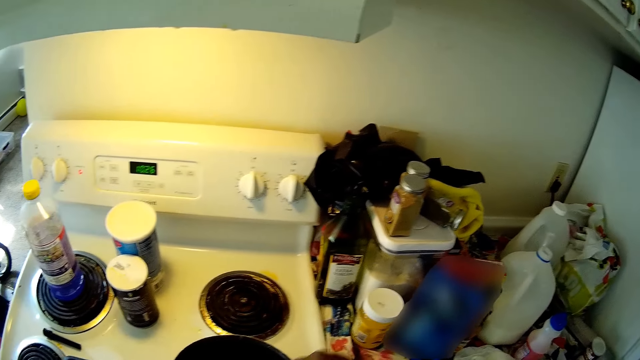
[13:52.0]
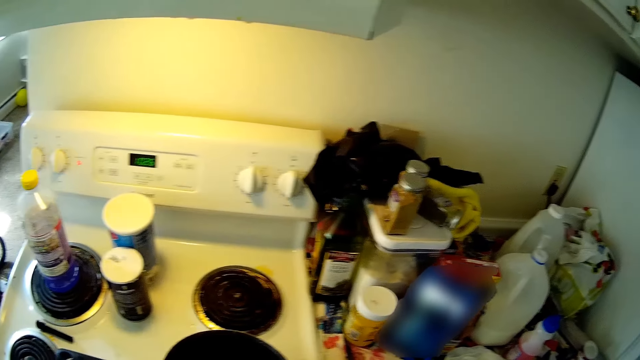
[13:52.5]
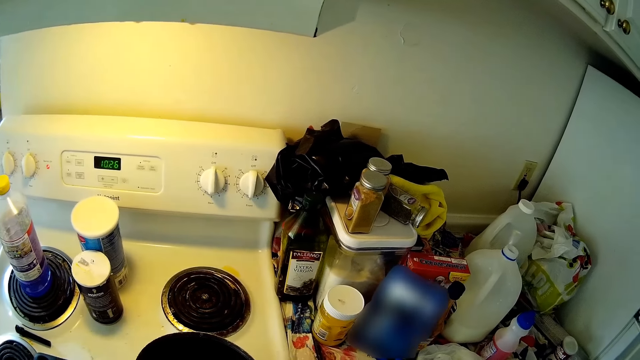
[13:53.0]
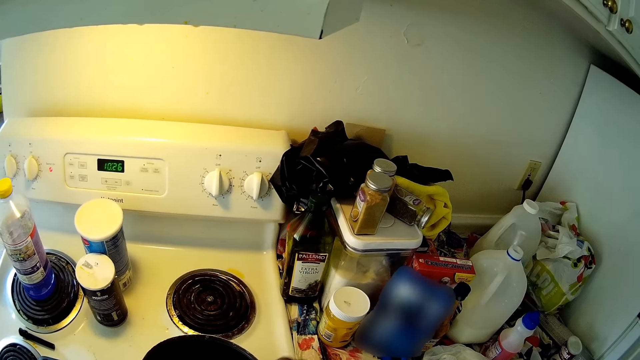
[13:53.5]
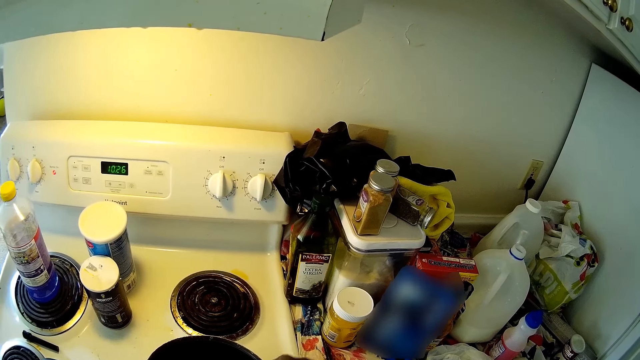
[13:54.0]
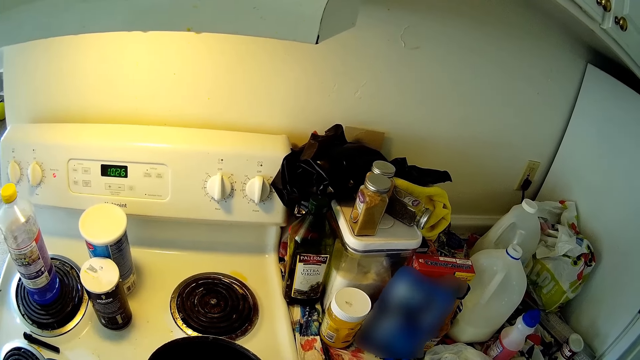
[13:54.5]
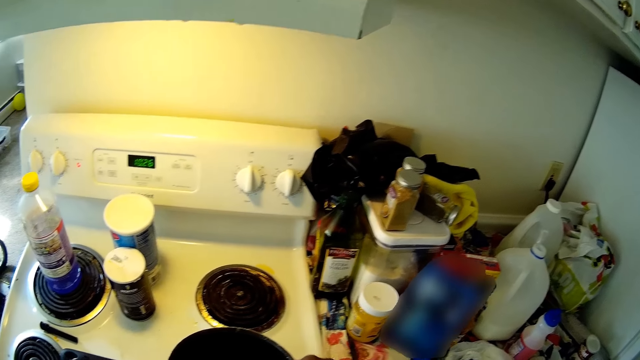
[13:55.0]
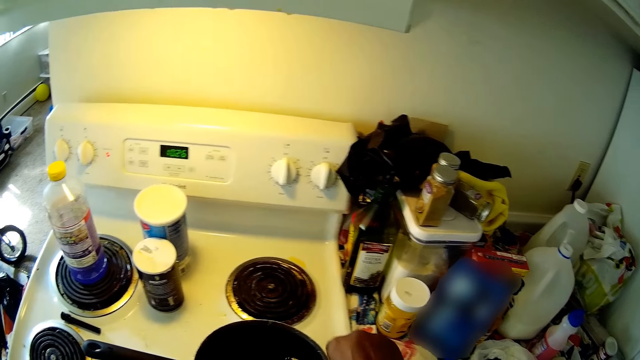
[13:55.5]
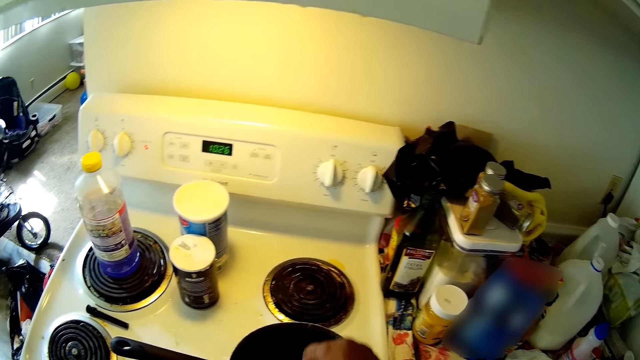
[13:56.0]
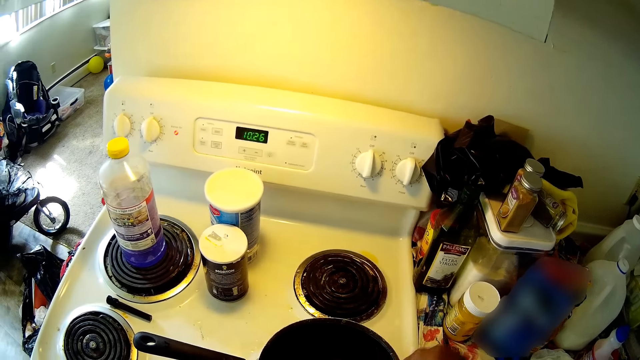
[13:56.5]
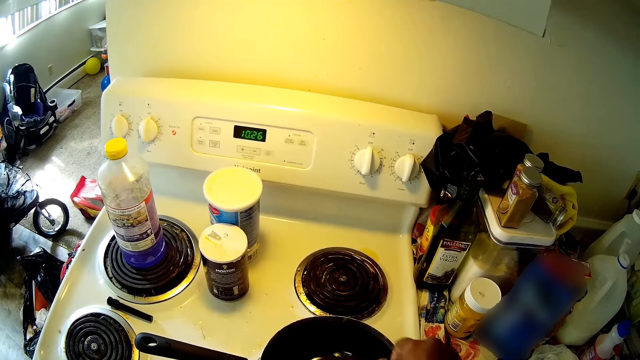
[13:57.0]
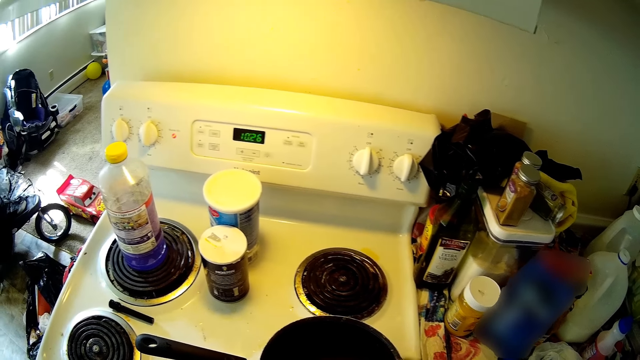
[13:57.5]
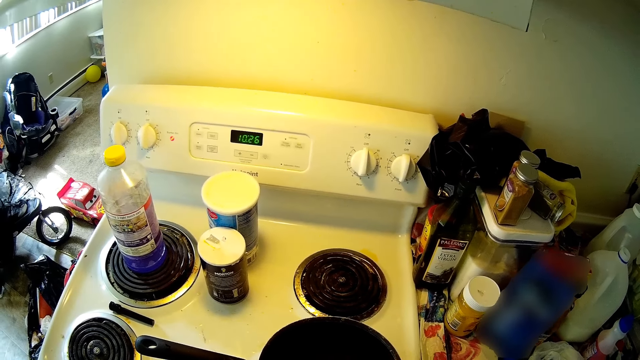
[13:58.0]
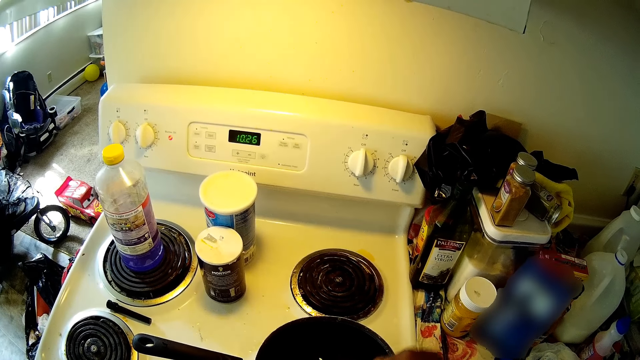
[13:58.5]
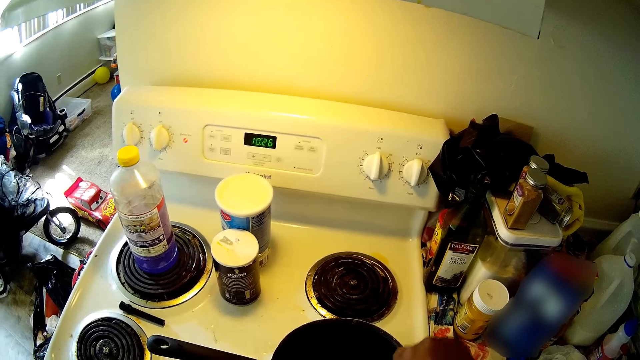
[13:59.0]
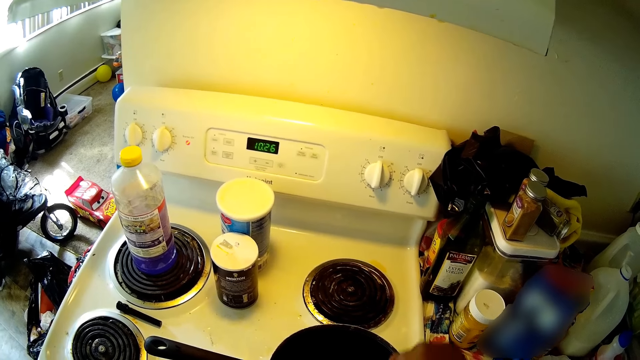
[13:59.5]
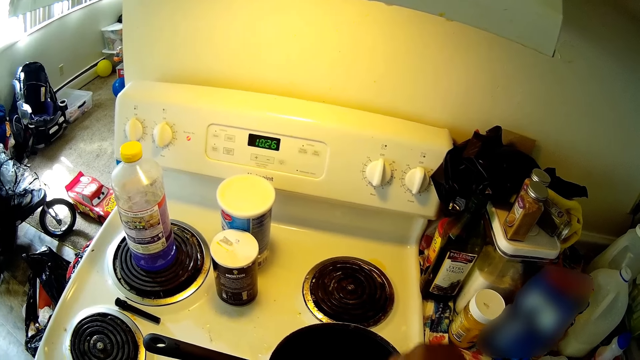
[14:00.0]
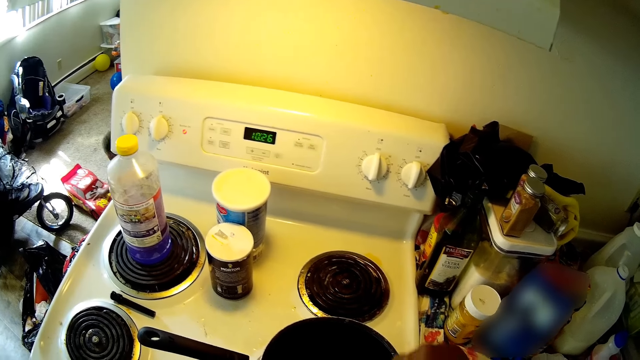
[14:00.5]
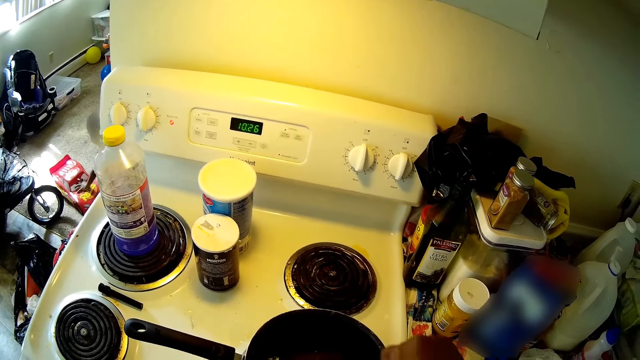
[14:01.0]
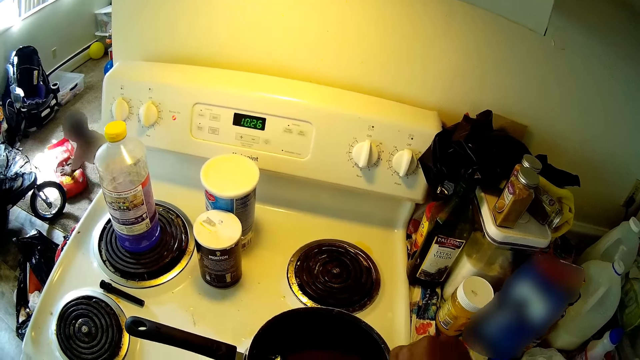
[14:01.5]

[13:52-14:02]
A child plays with a red toy car with both hands.

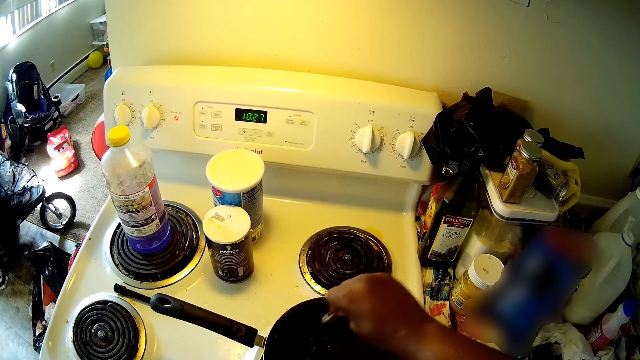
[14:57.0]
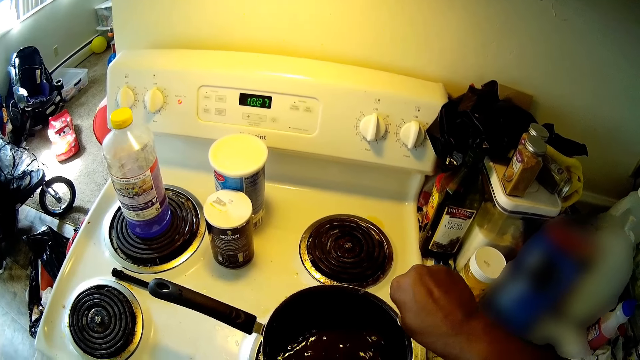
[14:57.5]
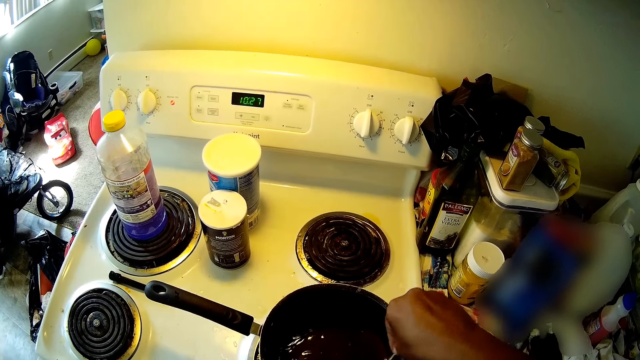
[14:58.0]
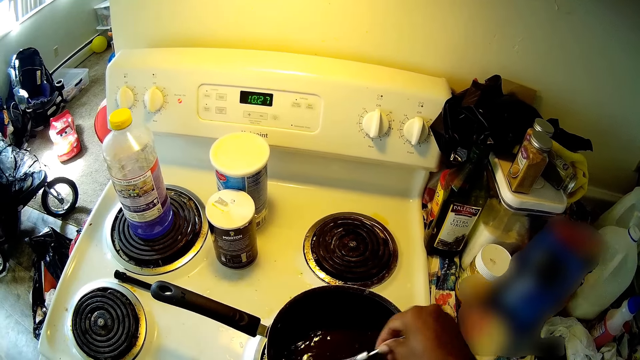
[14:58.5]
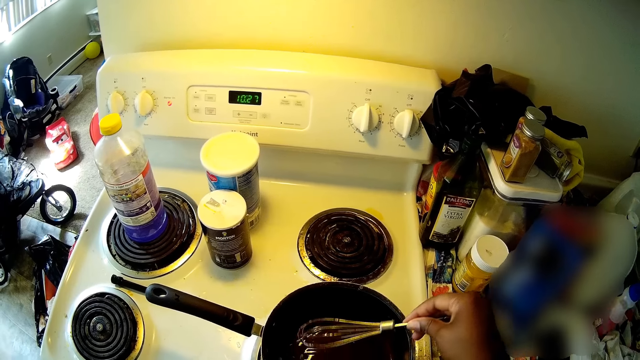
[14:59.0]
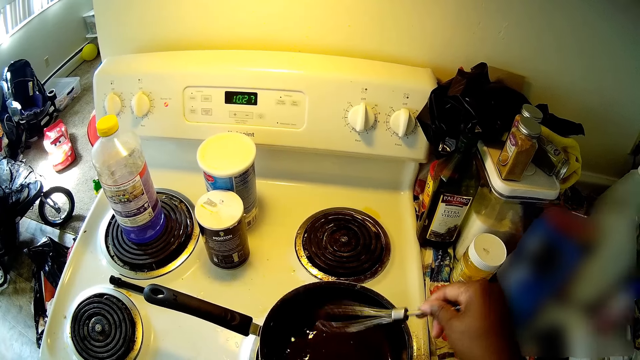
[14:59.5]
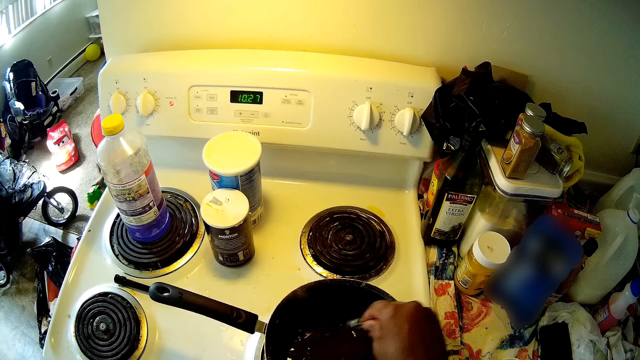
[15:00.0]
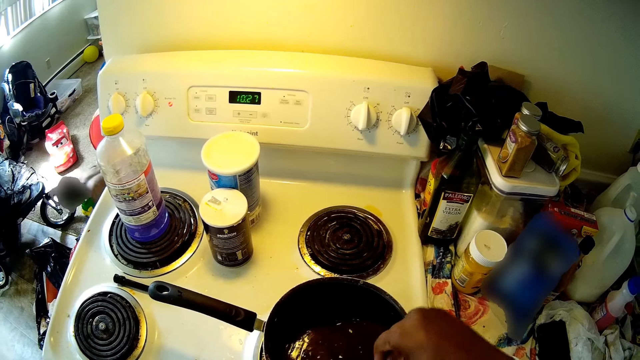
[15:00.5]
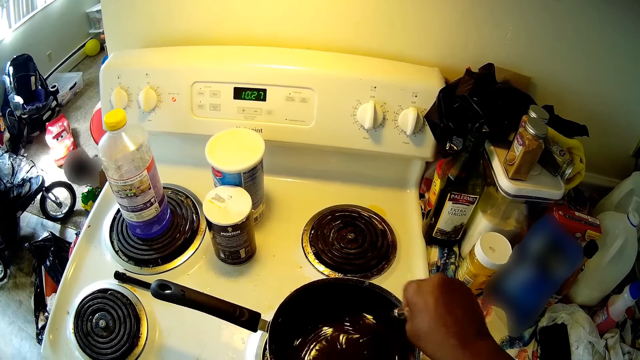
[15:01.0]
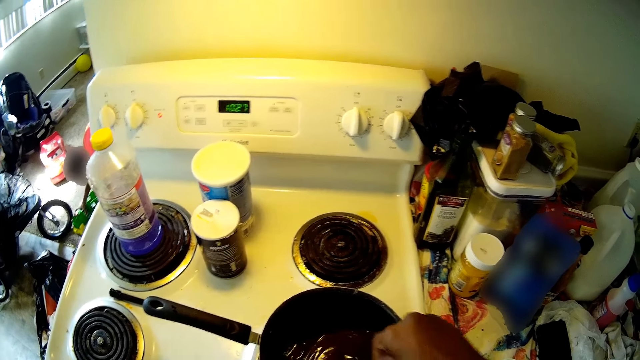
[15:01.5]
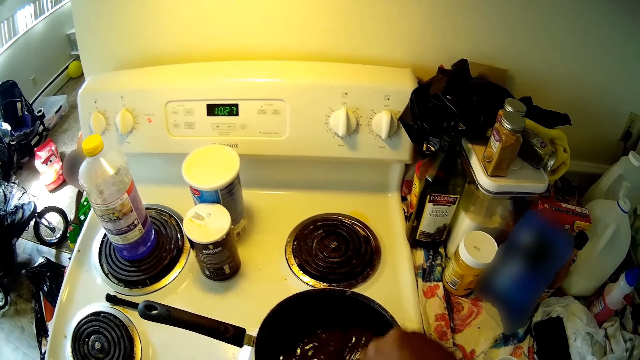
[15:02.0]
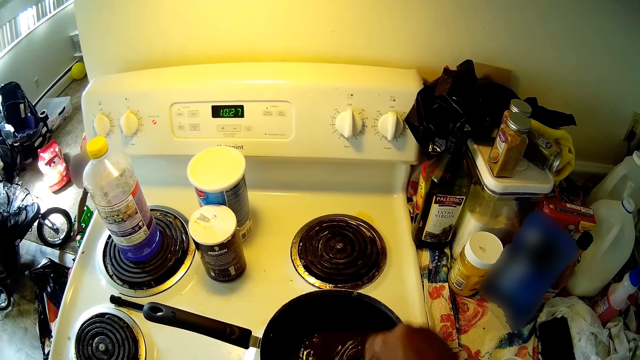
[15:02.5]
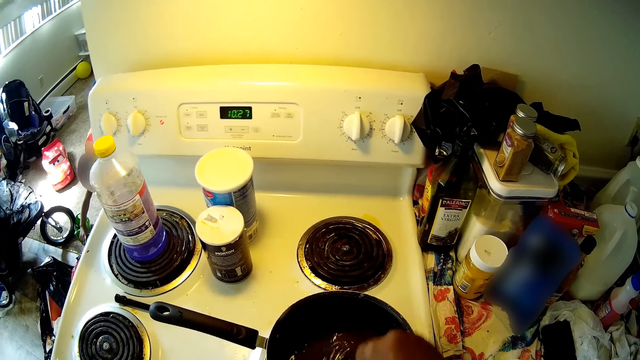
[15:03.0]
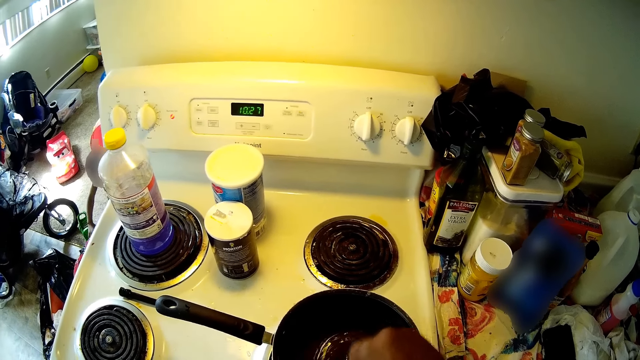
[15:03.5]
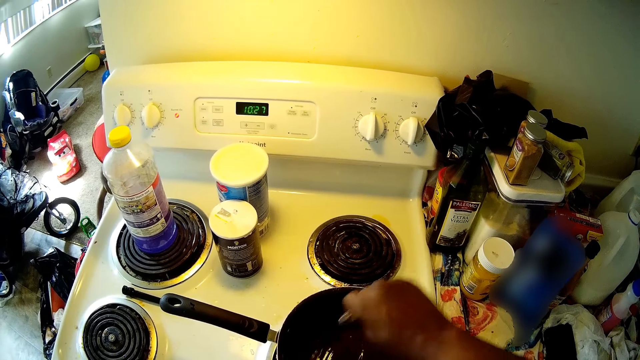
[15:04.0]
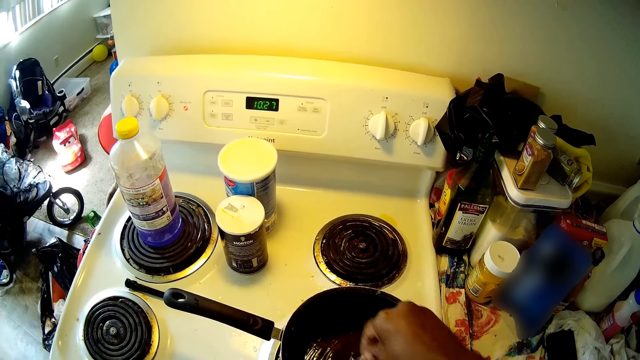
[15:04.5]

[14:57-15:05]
The camera wearer raises up the whisk in her right hand. The child plays with a green toy car with both hands. The camera wearer stirs the chocolate mixture with the whisk in her right hand.

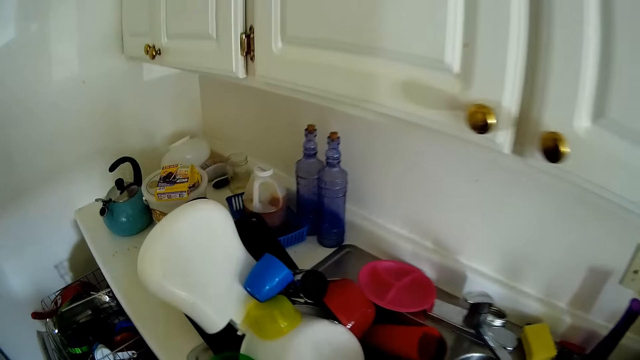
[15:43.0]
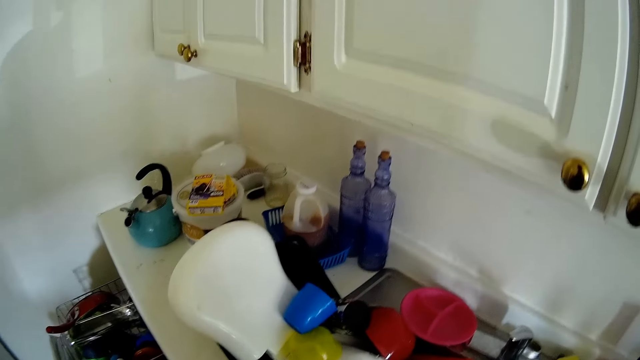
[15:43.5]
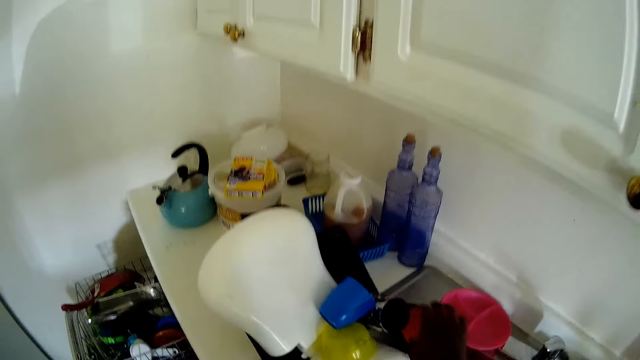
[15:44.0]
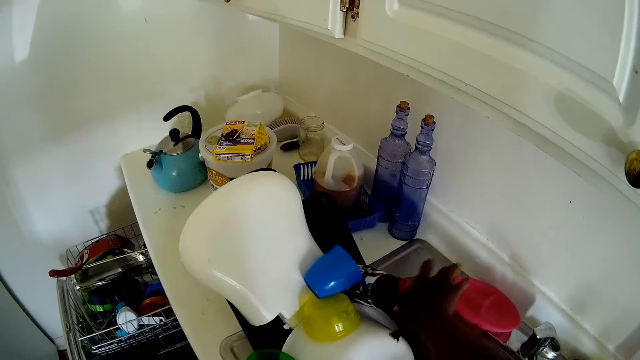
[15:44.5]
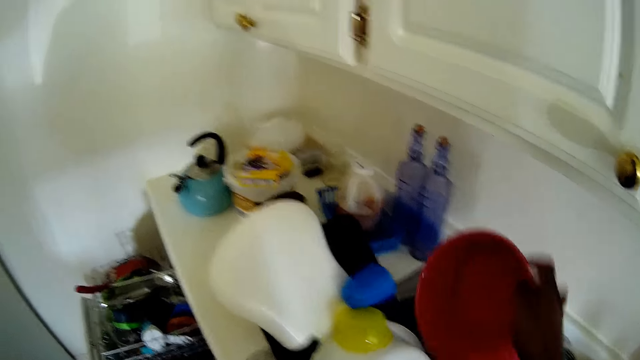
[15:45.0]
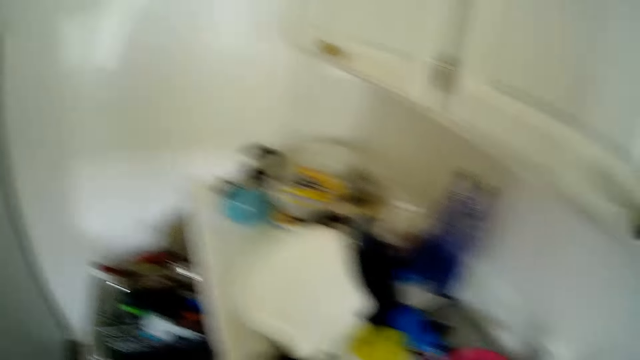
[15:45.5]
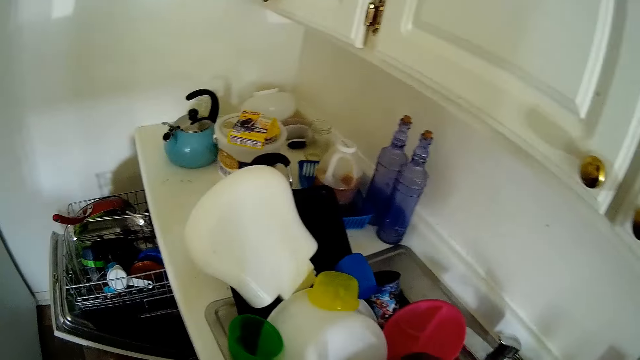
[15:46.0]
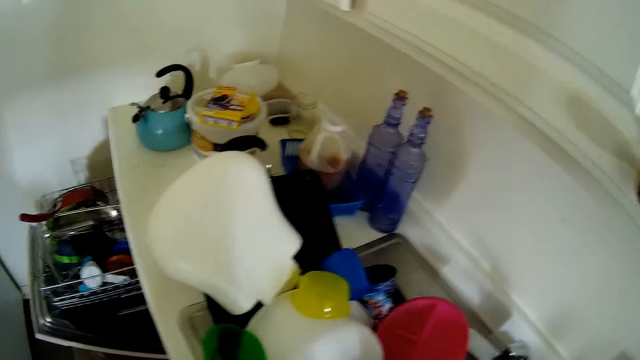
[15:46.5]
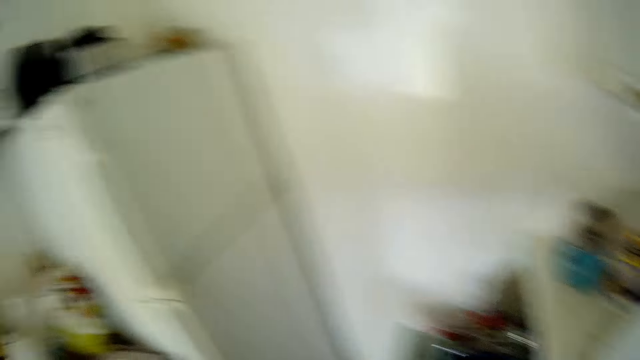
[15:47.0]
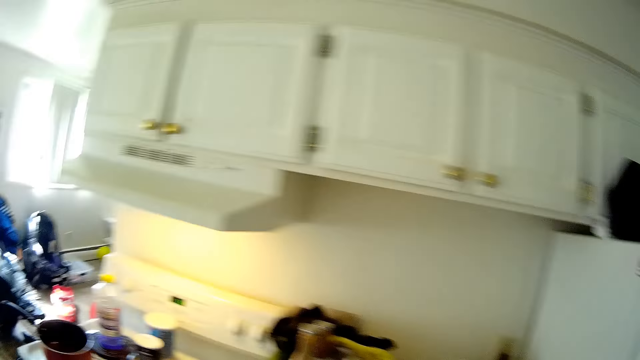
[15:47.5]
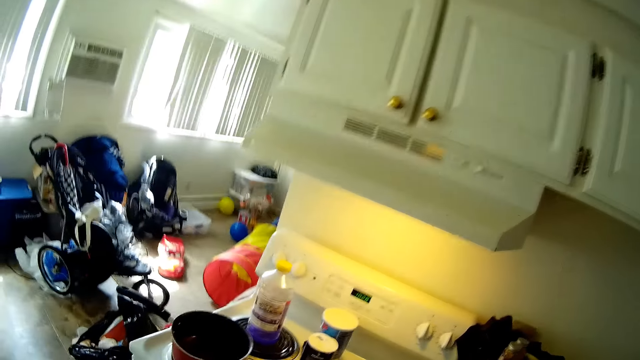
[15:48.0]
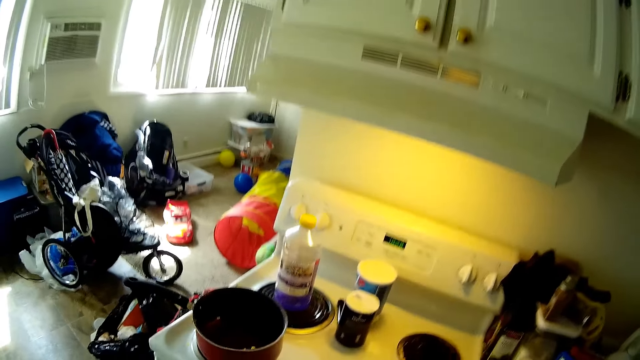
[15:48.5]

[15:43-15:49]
The camera wearer picks up a bowl with her right hand from the kitchen sink.
